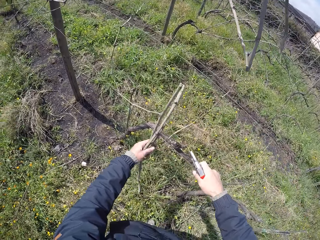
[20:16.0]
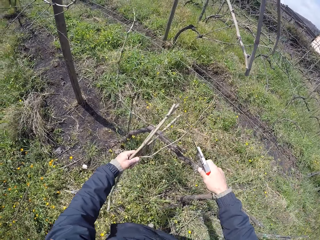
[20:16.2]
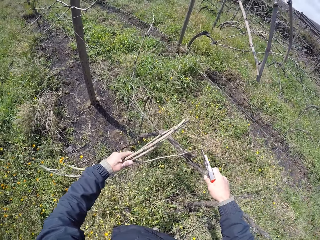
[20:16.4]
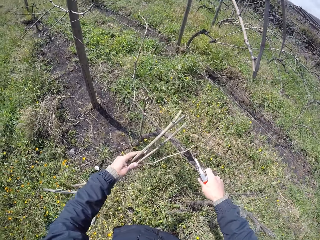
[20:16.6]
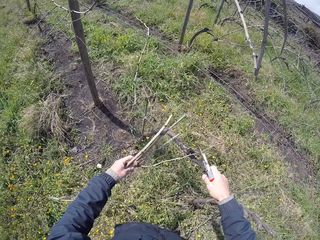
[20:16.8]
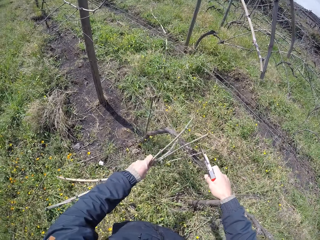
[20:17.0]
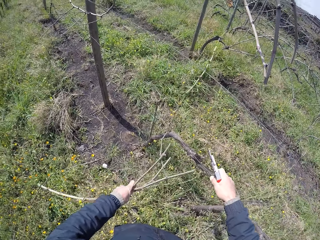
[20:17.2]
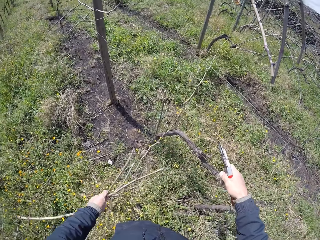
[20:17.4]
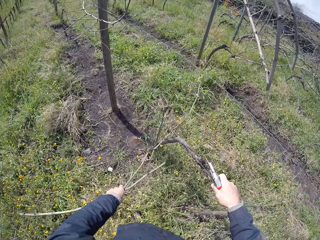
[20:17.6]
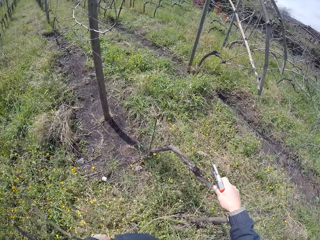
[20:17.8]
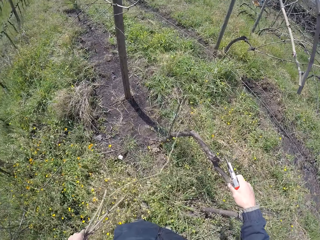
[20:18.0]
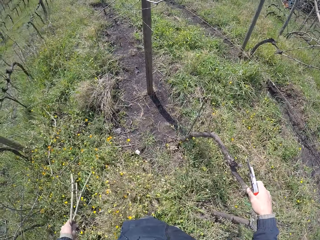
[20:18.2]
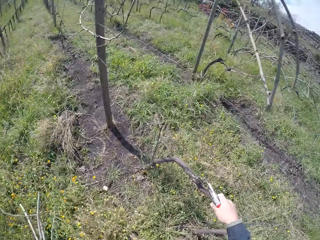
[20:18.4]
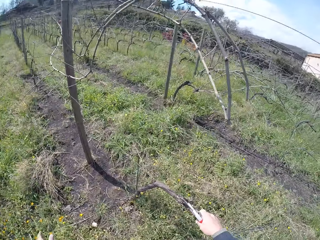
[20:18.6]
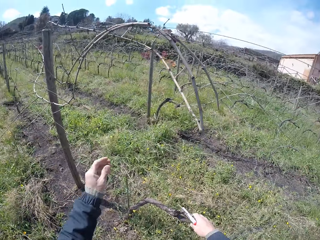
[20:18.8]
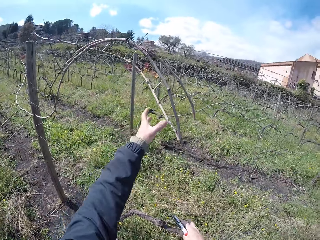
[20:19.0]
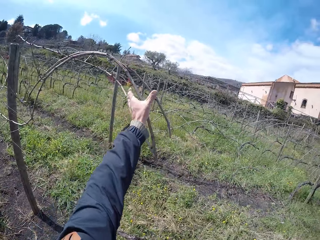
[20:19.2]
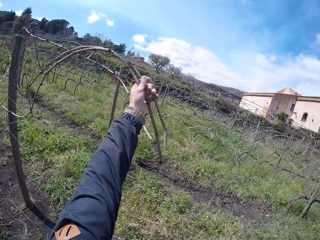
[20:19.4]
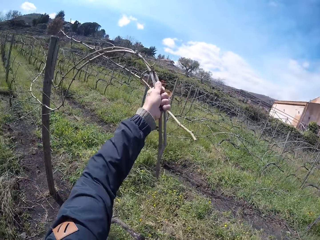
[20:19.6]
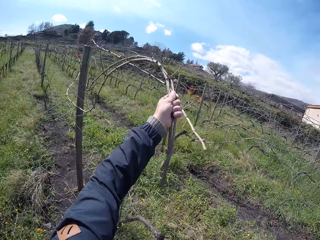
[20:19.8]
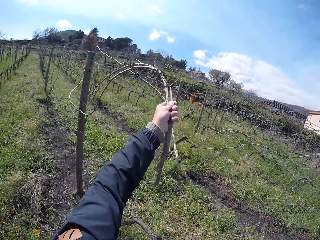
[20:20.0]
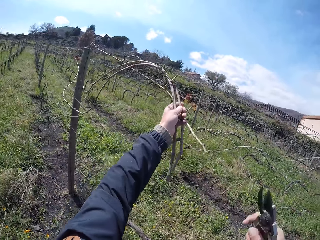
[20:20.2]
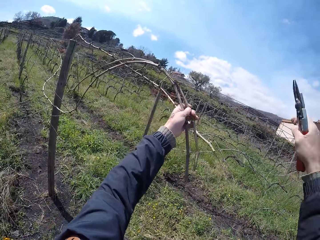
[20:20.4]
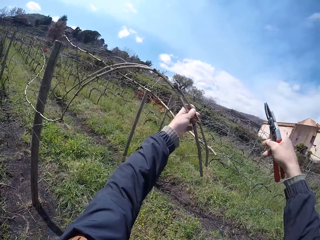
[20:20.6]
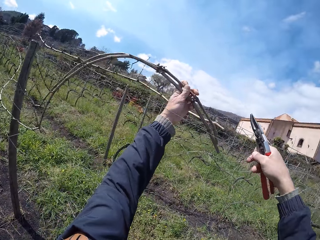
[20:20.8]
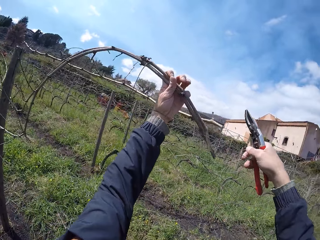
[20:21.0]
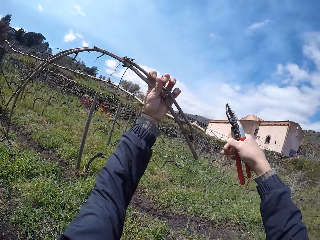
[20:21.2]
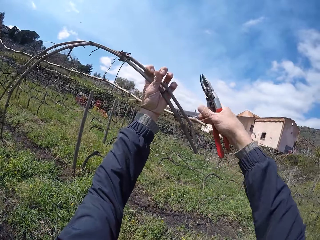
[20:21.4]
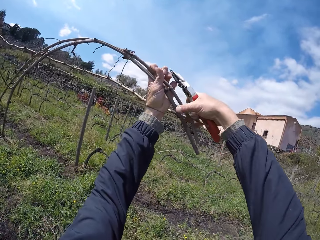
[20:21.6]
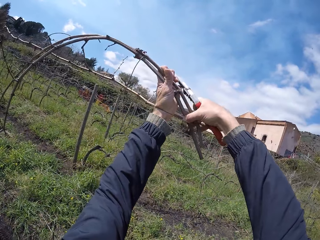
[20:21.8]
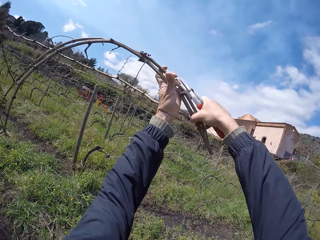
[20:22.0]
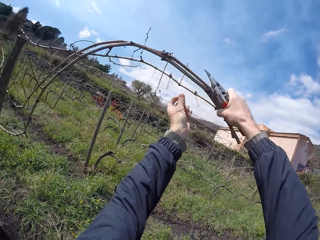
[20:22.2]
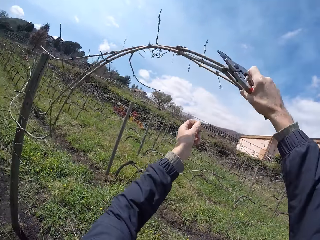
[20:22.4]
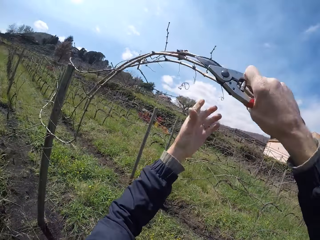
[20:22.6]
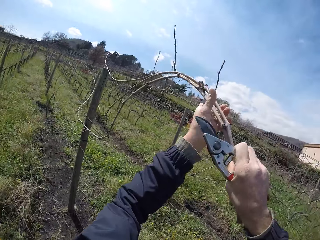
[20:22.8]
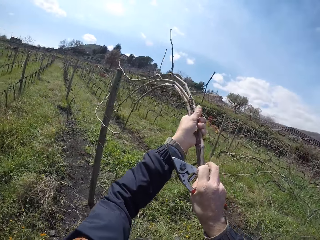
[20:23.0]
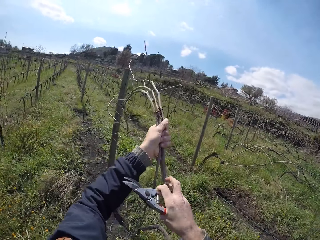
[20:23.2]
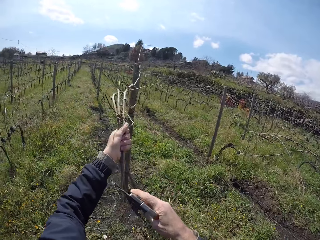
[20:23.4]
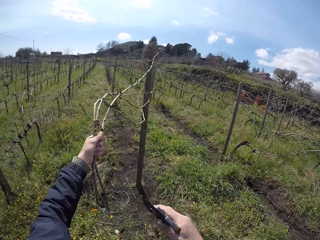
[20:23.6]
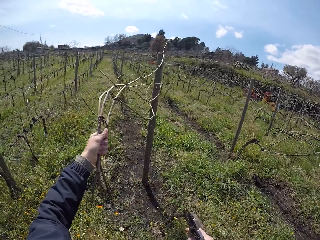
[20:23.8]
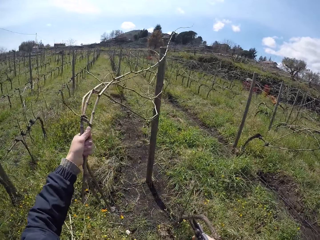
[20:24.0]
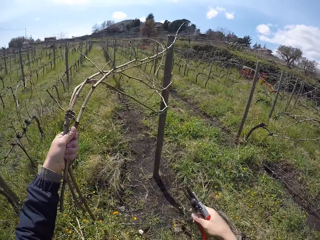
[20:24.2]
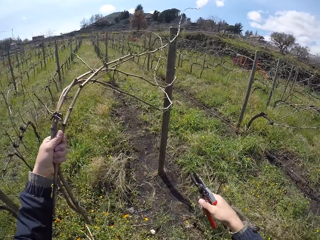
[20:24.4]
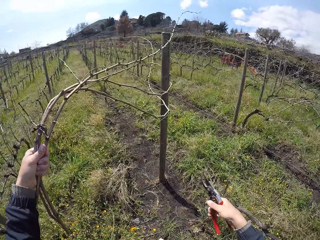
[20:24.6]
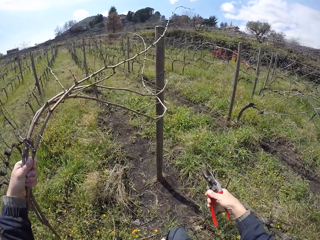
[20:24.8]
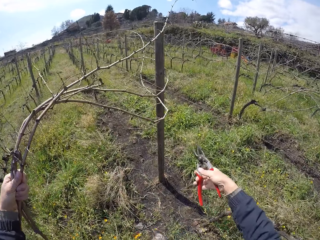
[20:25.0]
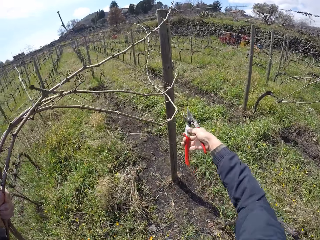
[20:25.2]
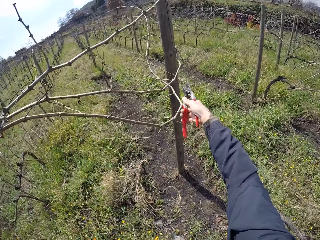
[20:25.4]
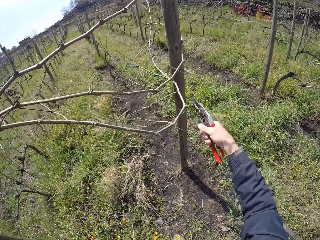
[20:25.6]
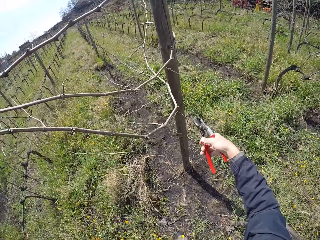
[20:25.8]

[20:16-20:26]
The camera wearer pulls the twigs on his left hand. He drops the twigs on the ground with his left hand. He holds the twig using his left hand. He pulls some twigs on the ground with his left hand. He holds the twigs using both hands. He removes his hand from the twigs. He touches the twigs with both hands. He moves the twigs away with the left hand.

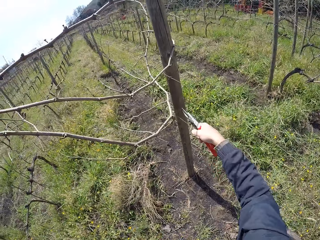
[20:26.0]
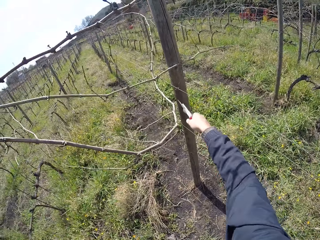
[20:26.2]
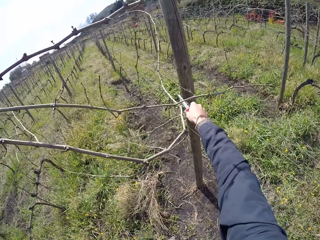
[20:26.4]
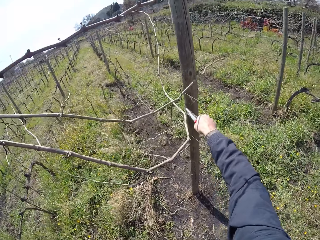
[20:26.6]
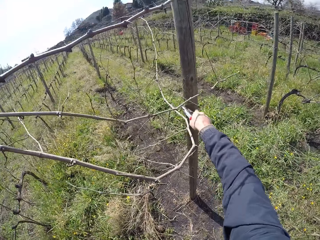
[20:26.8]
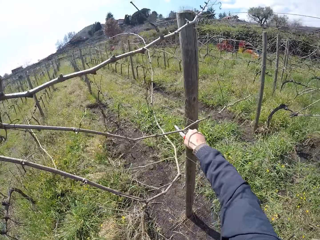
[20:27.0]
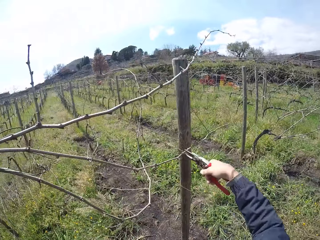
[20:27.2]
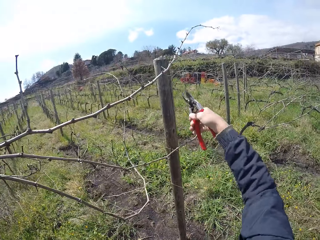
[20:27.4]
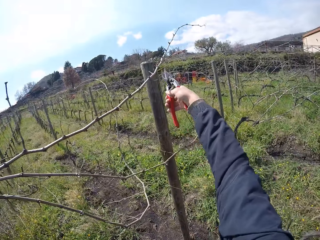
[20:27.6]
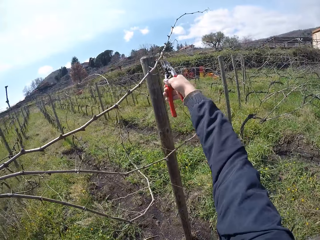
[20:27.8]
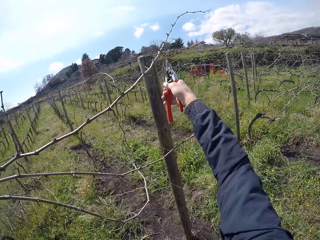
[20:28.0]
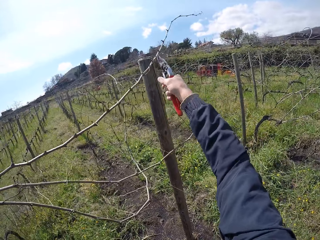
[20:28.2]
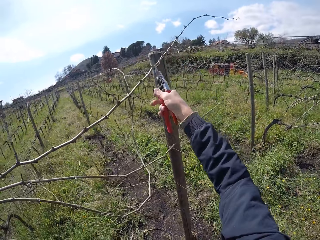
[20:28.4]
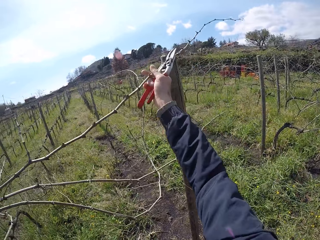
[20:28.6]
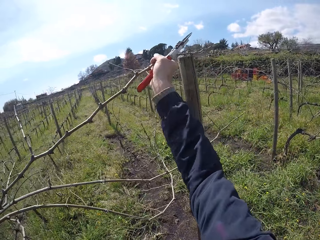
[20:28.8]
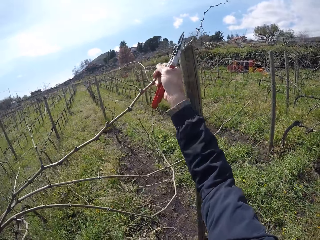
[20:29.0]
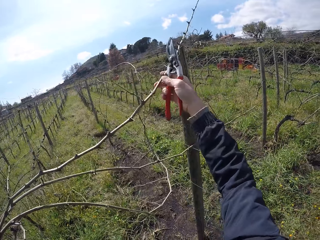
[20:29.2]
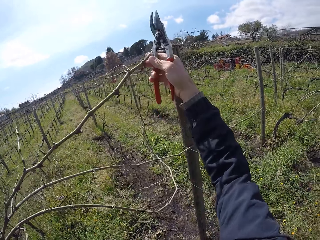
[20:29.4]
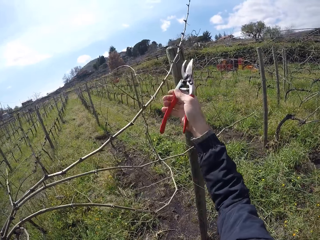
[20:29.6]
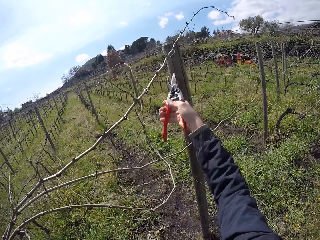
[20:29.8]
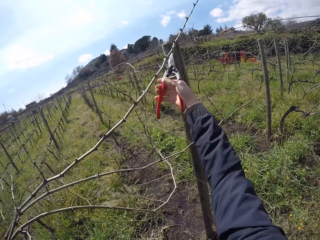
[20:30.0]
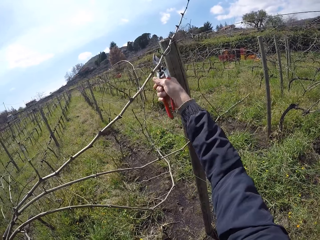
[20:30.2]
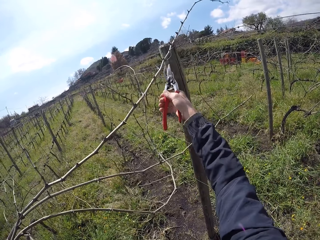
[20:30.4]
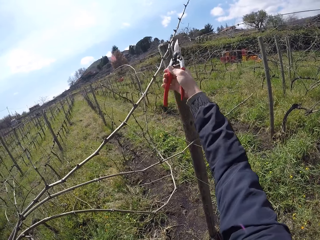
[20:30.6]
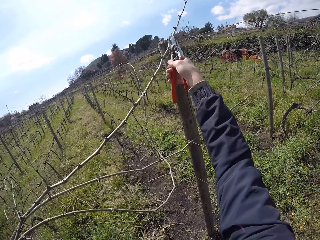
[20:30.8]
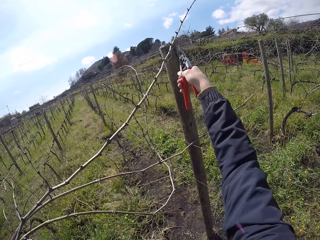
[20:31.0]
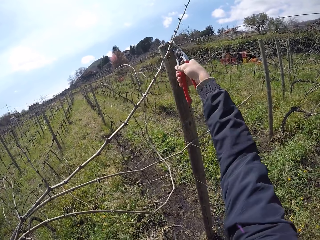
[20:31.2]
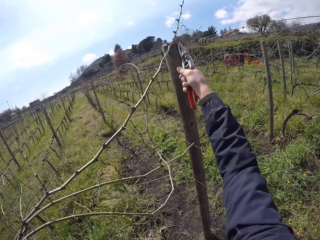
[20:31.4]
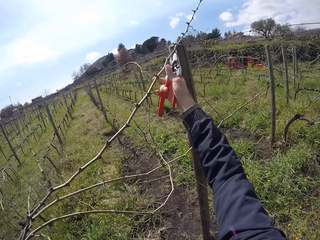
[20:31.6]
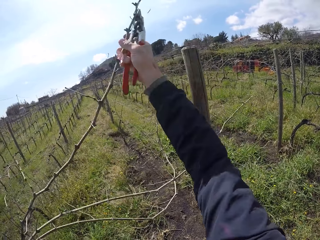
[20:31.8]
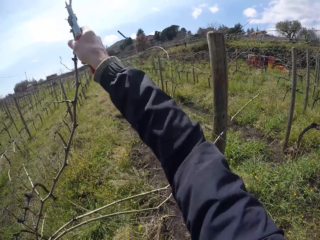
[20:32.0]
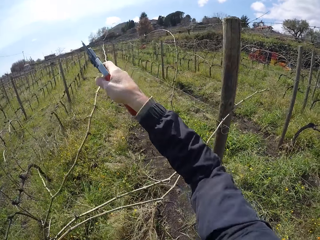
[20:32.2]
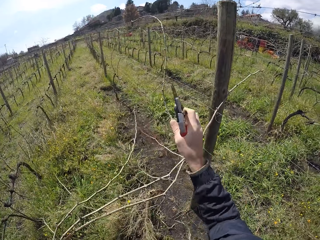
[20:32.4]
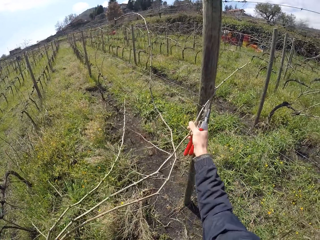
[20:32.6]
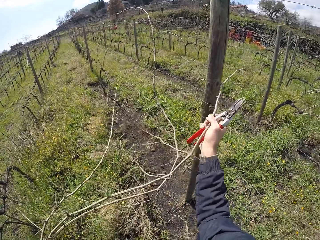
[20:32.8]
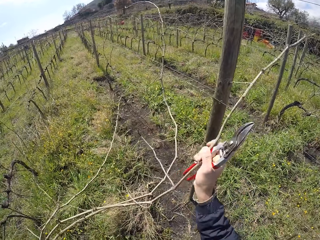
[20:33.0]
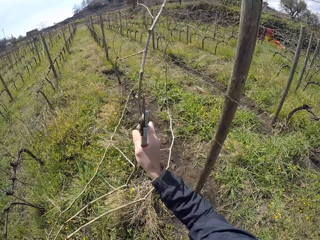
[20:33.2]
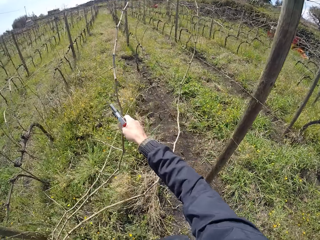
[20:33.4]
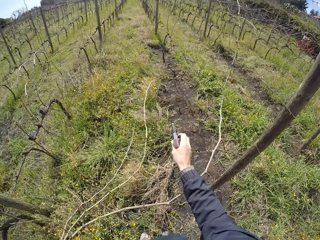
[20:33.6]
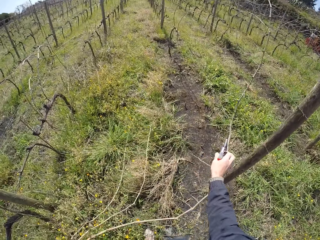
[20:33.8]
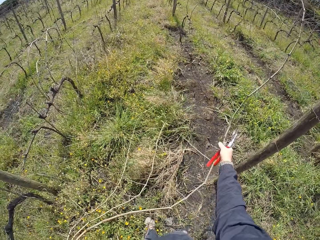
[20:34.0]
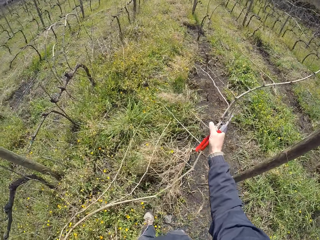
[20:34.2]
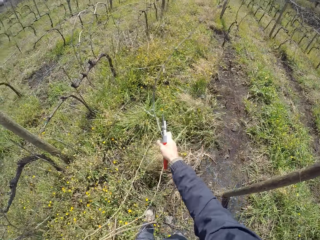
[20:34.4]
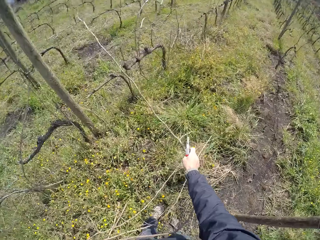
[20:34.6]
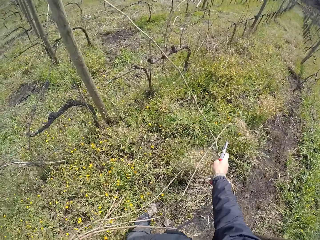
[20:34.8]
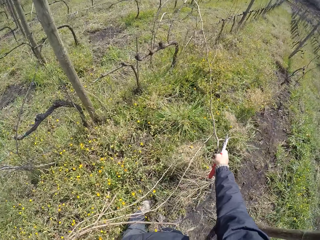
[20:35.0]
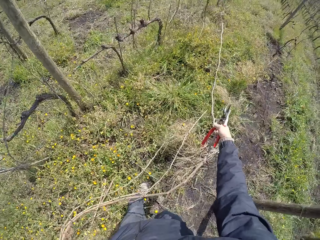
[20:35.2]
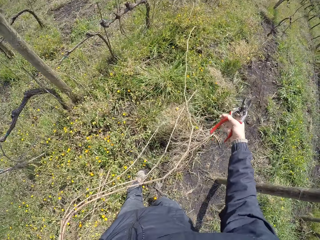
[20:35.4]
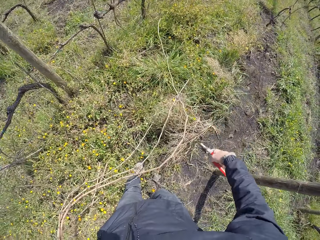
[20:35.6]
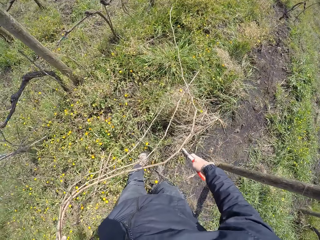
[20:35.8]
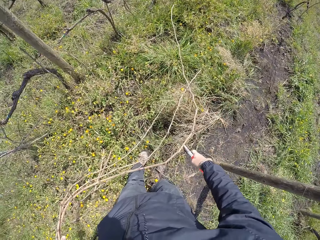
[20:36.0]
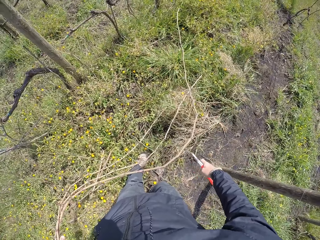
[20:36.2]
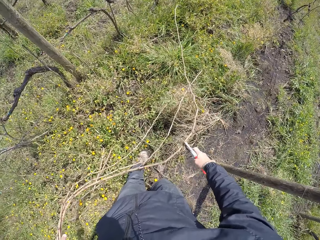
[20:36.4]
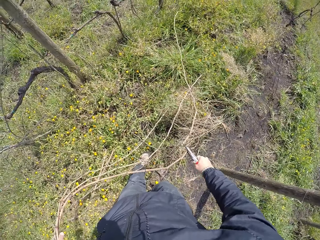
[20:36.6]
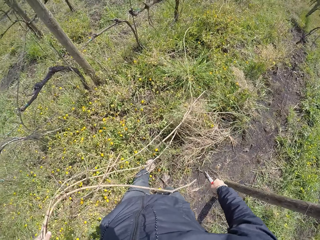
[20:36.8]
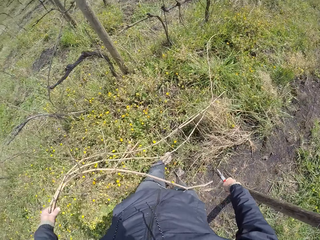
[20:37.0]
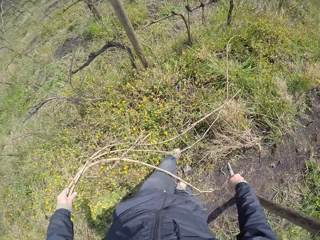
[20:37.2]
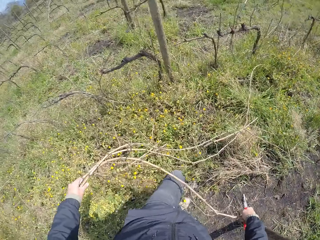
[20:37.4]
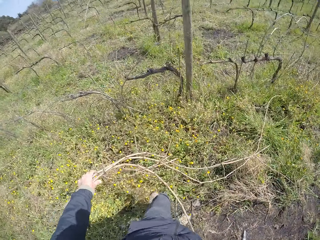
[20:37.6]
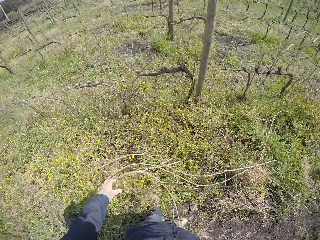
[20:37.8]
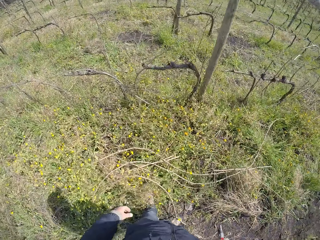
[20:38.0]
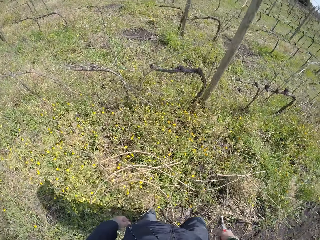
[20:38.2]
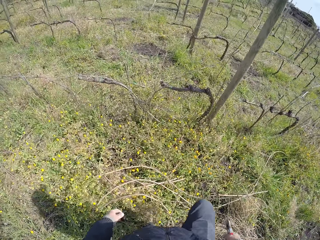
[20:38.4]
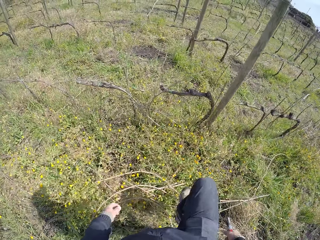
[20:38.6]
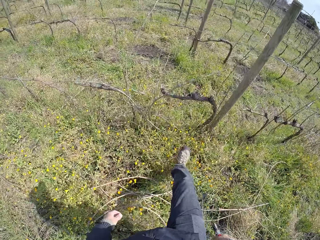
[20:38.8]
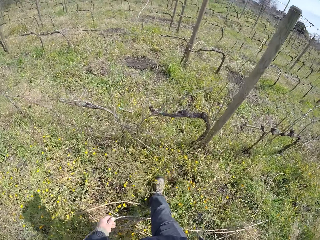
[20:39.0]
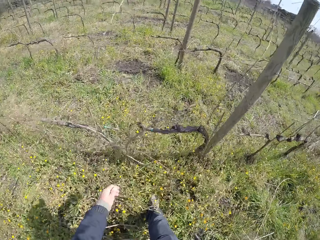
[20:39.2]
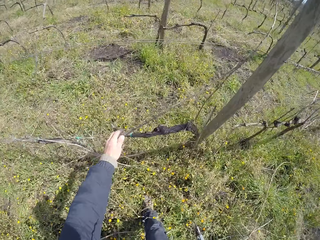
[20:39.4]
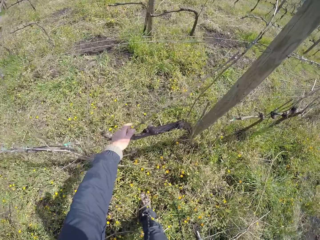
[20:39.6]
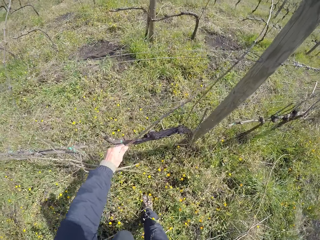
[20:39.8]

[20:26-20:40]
The camera wearer removes the stuck twigs on the pole using the pruning shears. He cuts the twigs from the barbed wire with the pair of pliers in his right hand. He removes the twigs using his right hand, removes his hands from the twigs, and cuts the twigs using the pruning shears. He pulls the twig from the barbed wire with the pruning shears in his right hand. He moves the twig with the pruning shears in his right hand. He drops the twigs in his right hand to the ground. He moves the twigs in his right hand using the pruning shears. He drops the twigs in his right hand. He cuts the twigs with the pair of pliers in his right hand. He walks. He drops the twigs on the ground with his left hand.
